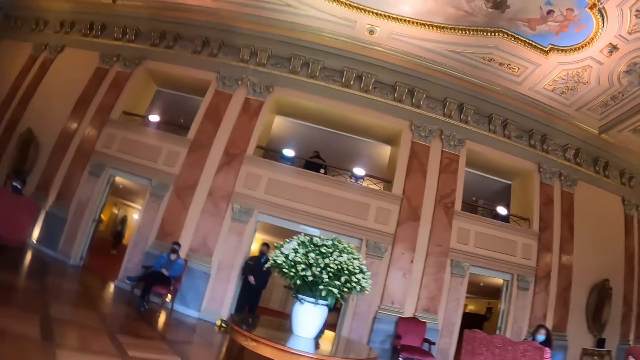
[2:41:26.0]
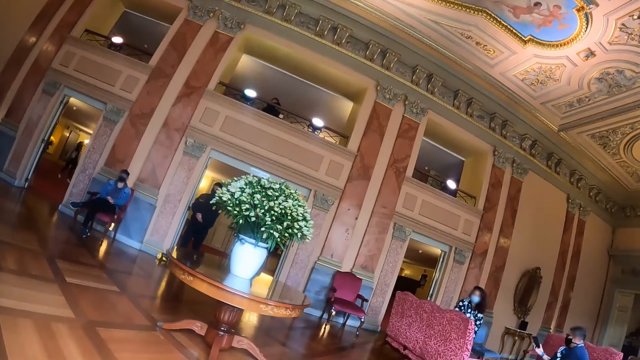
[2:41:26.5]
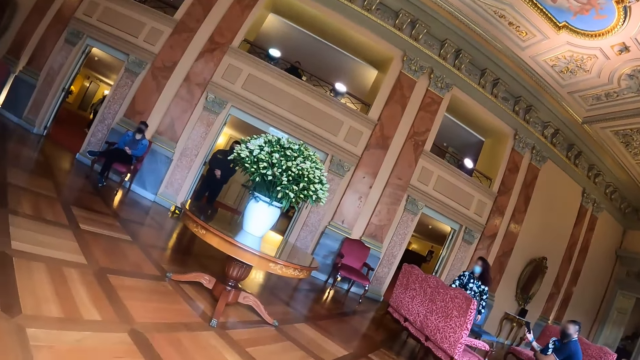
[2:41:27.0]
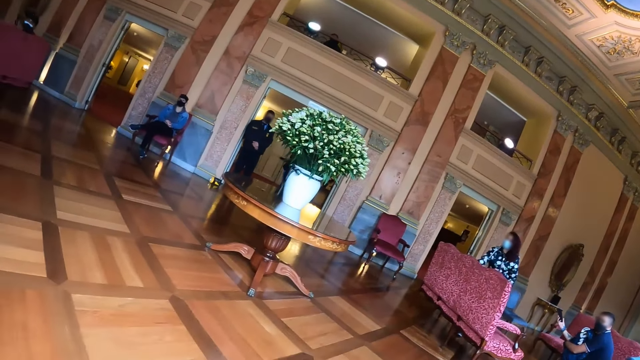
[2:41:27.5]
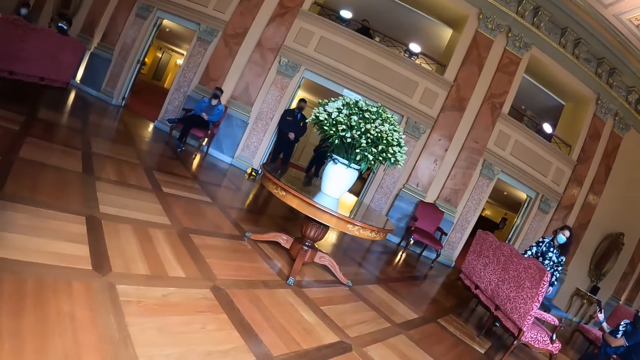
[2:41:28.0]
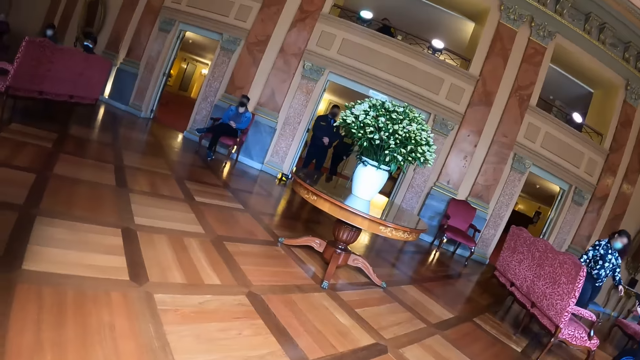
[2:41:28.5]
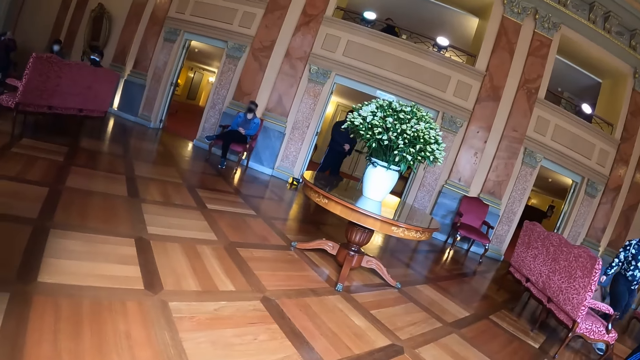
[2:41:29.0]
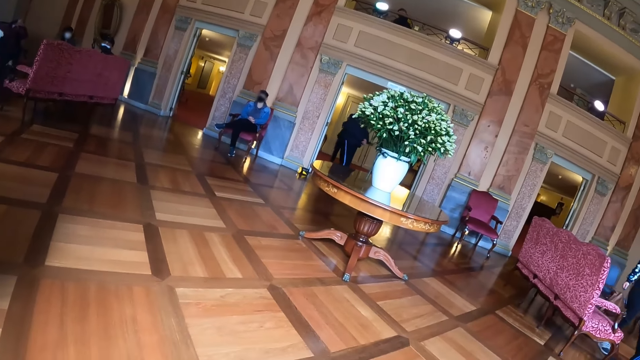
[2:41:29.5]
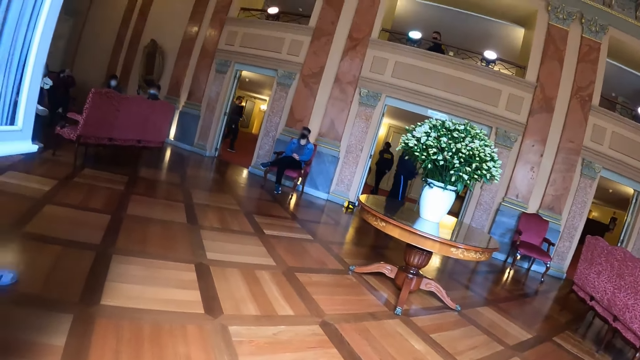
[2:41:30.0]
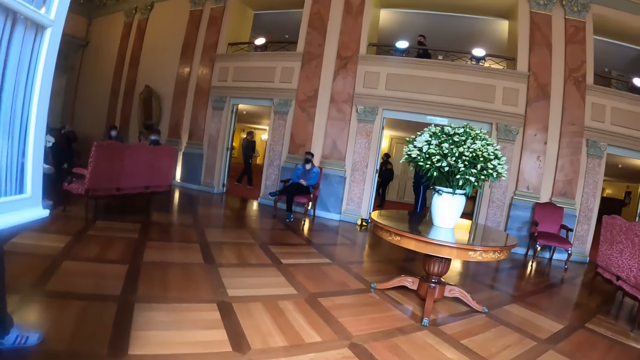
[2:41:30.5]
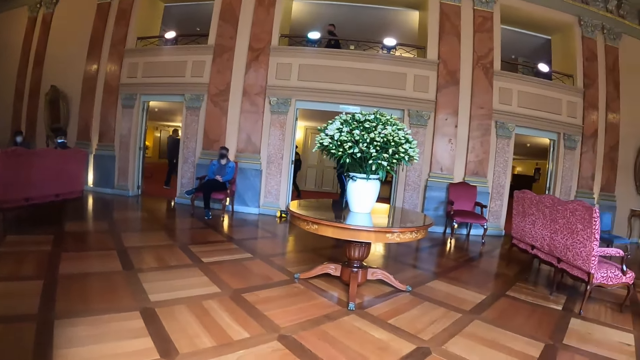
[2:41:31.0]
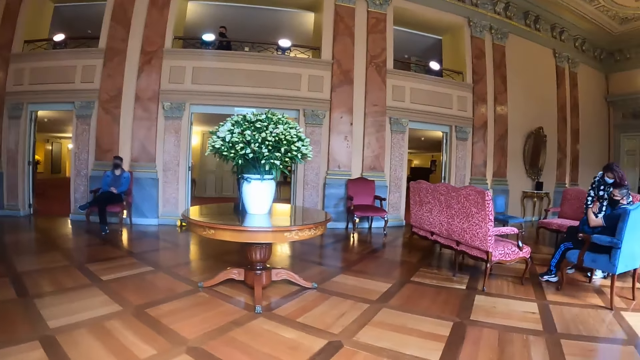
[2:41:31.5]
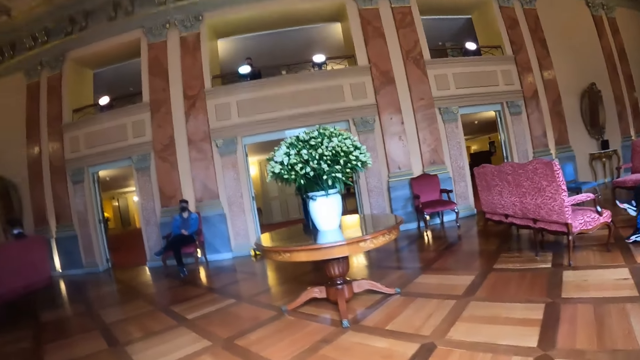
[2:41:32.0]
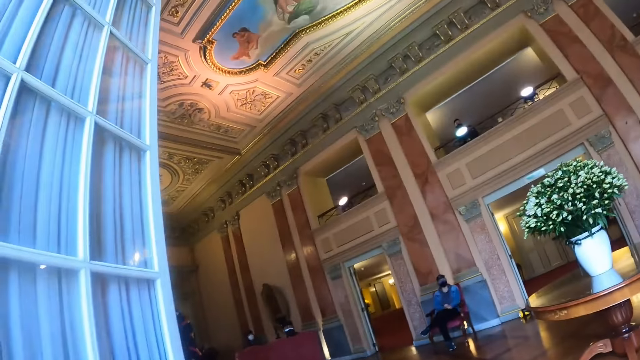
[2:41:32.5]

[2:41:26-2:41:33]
The camera wearer looks around.

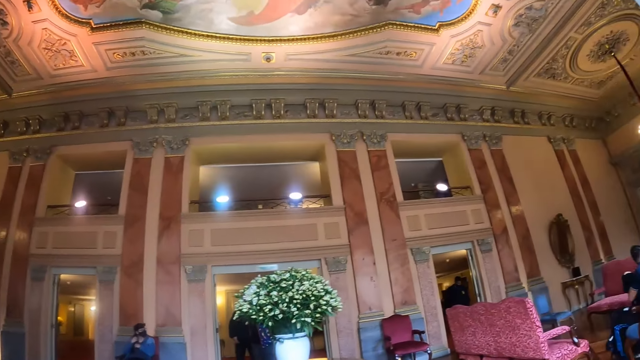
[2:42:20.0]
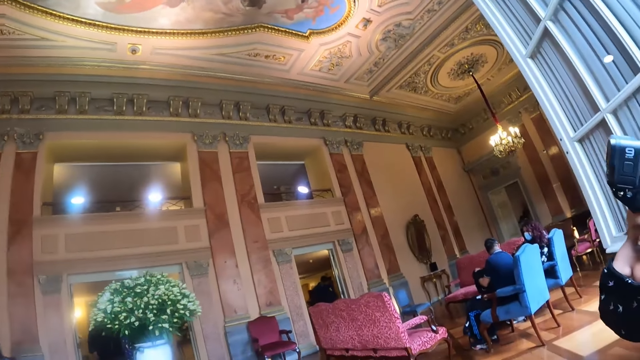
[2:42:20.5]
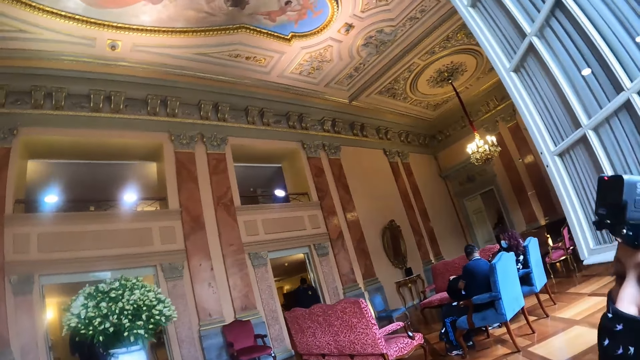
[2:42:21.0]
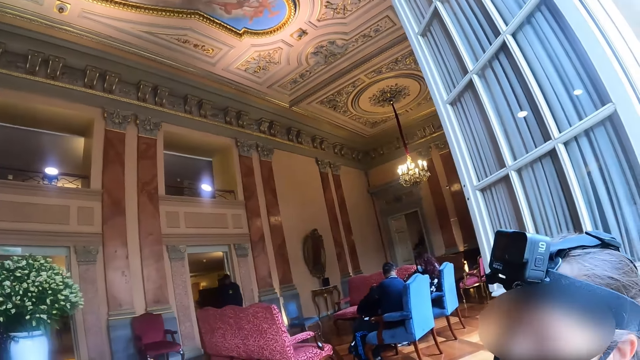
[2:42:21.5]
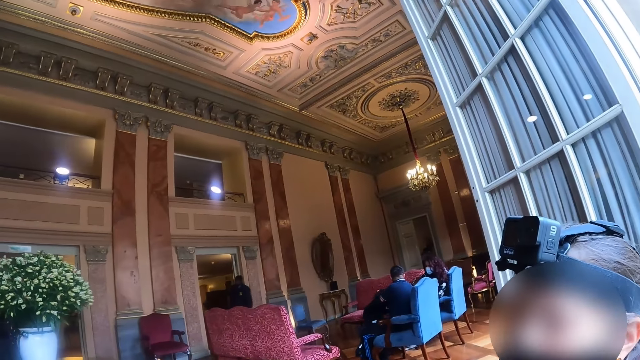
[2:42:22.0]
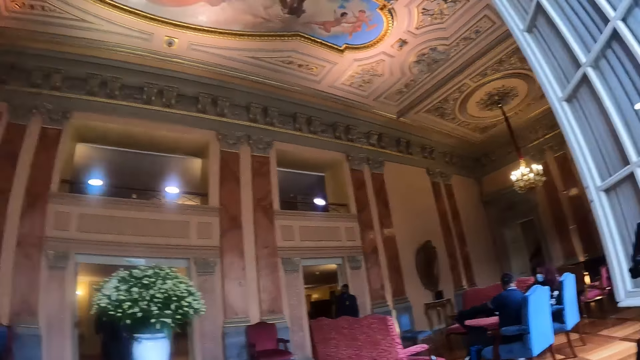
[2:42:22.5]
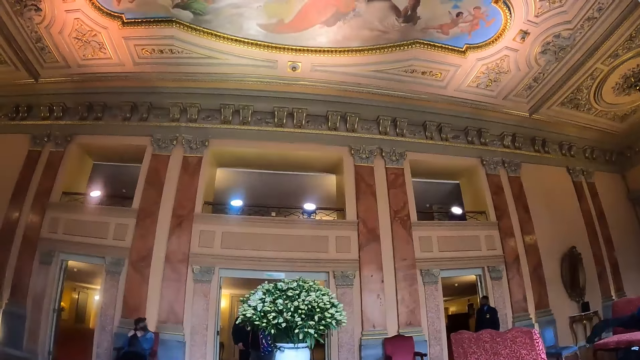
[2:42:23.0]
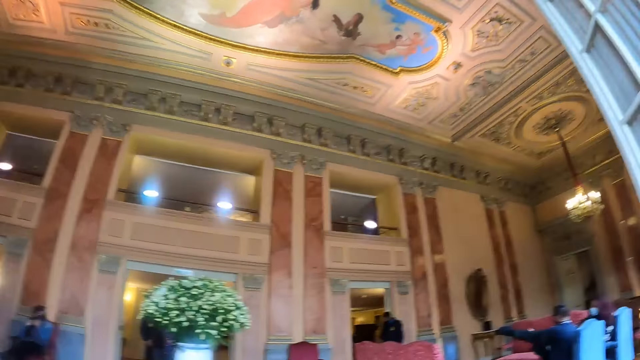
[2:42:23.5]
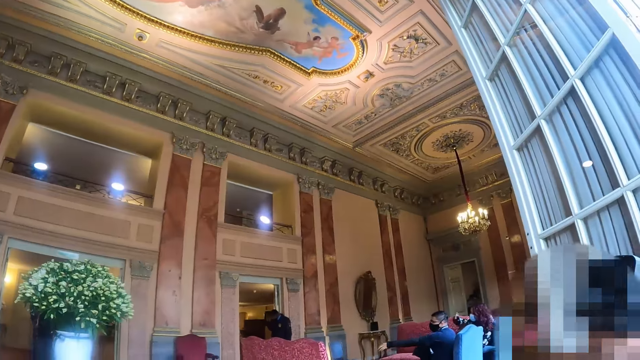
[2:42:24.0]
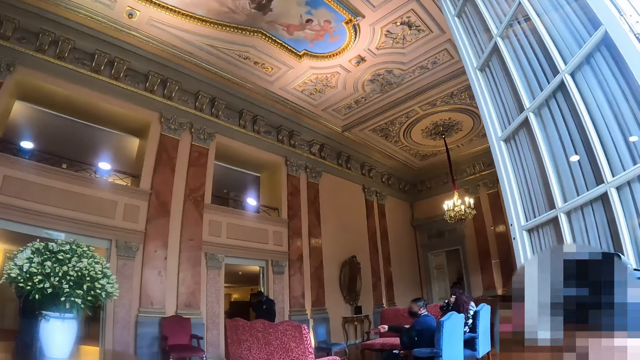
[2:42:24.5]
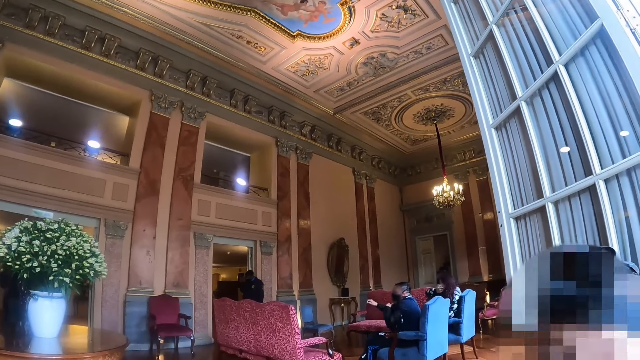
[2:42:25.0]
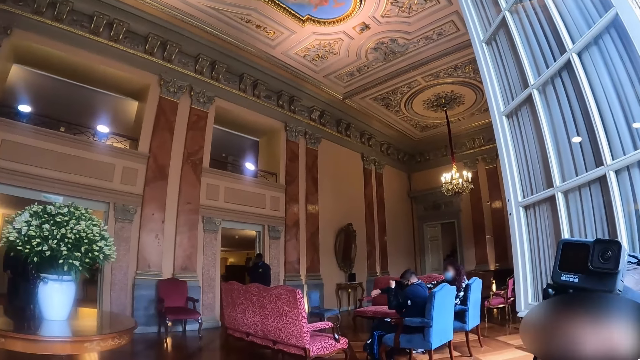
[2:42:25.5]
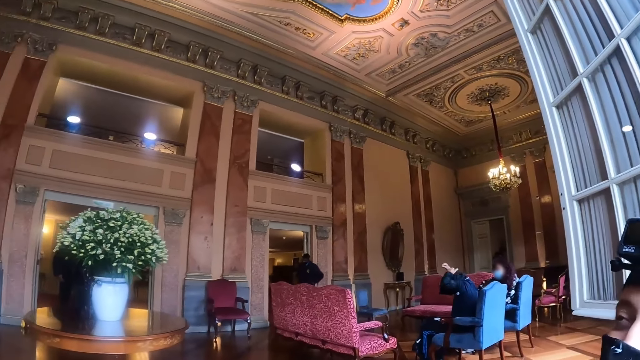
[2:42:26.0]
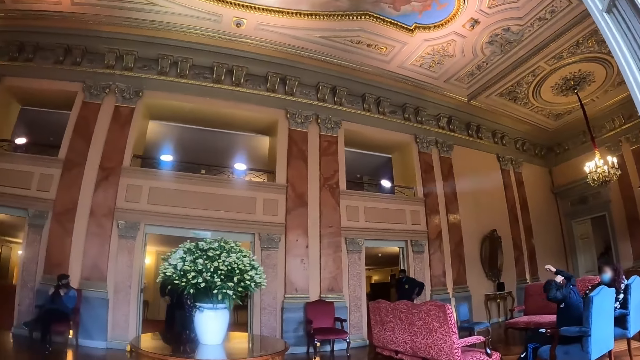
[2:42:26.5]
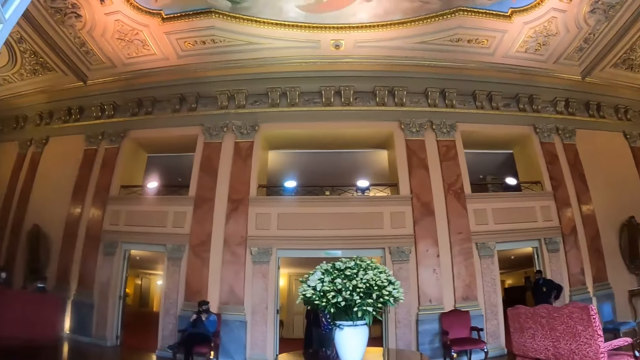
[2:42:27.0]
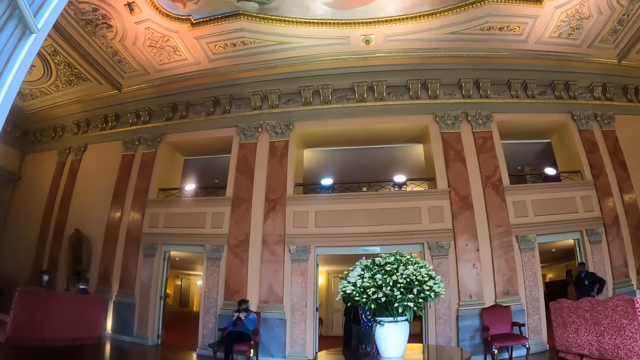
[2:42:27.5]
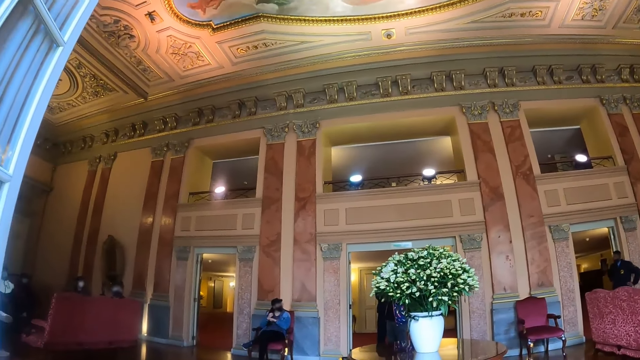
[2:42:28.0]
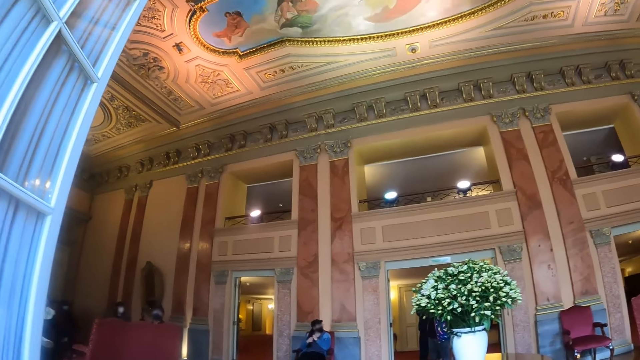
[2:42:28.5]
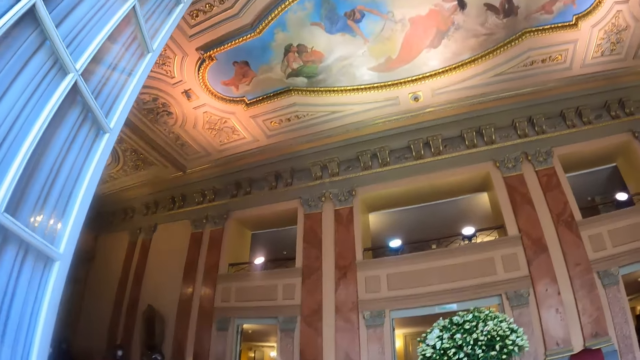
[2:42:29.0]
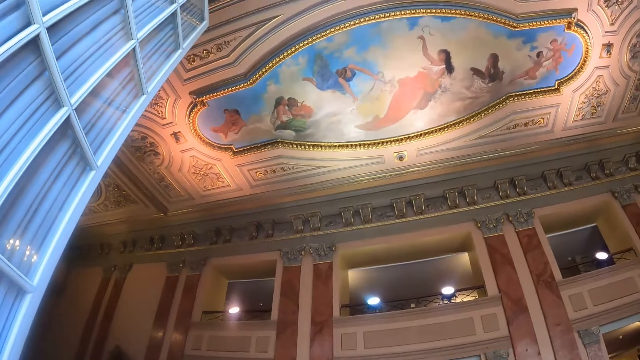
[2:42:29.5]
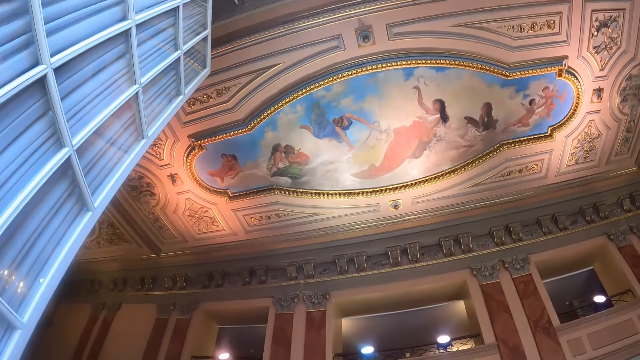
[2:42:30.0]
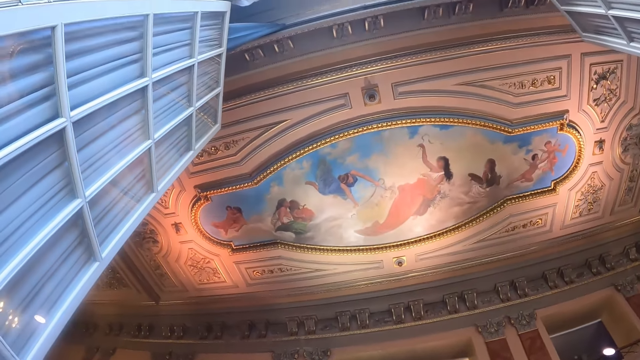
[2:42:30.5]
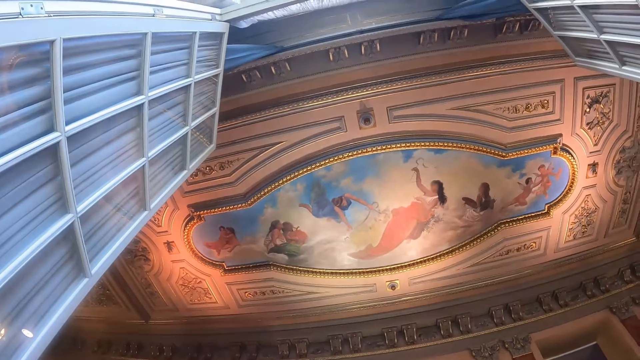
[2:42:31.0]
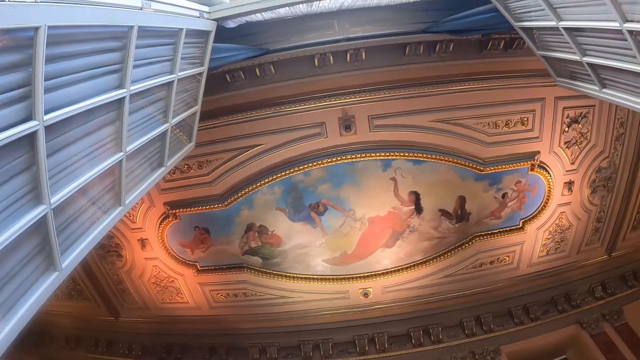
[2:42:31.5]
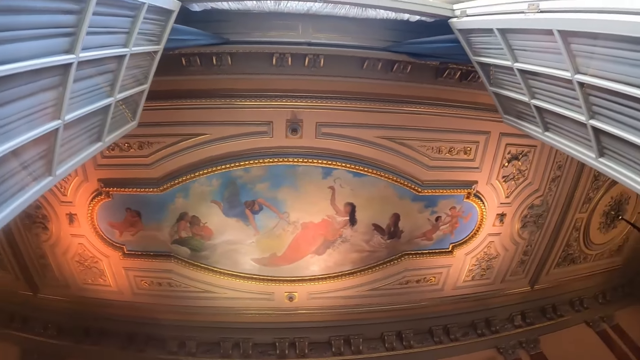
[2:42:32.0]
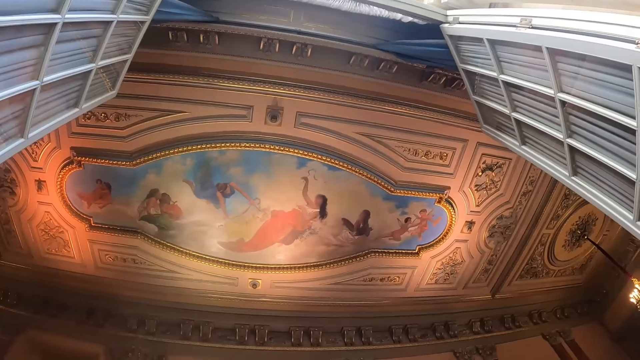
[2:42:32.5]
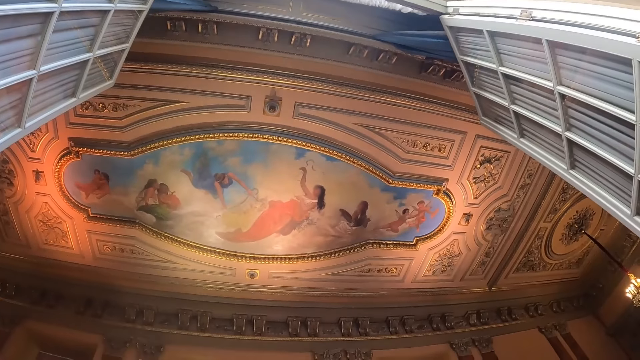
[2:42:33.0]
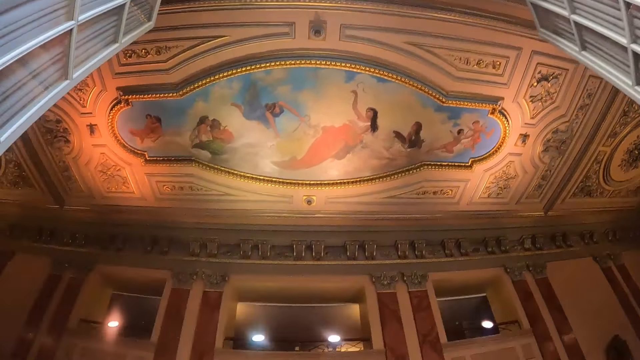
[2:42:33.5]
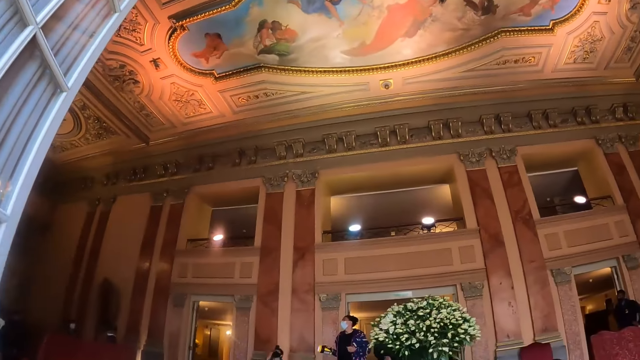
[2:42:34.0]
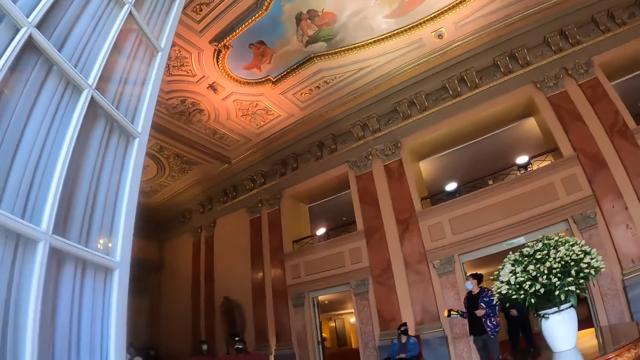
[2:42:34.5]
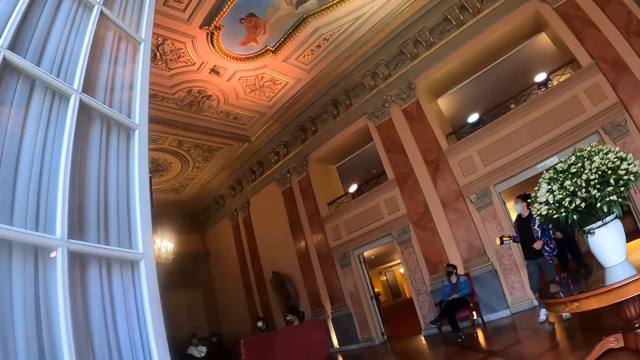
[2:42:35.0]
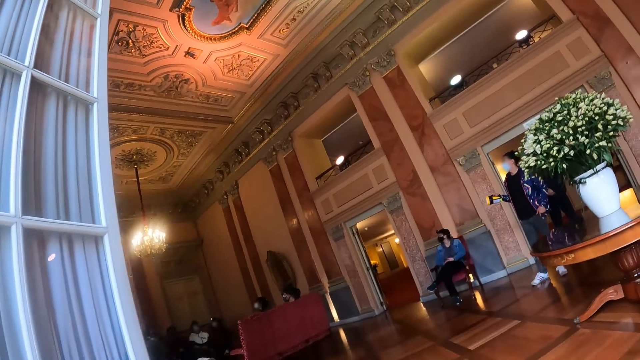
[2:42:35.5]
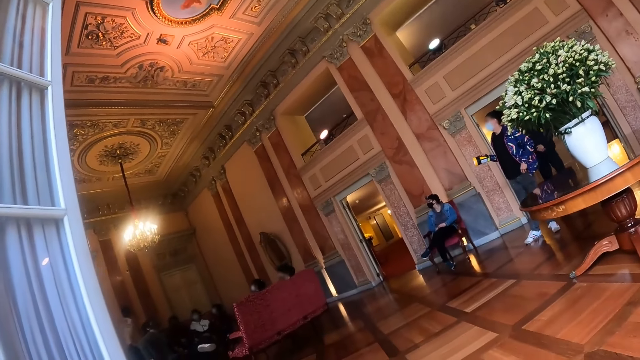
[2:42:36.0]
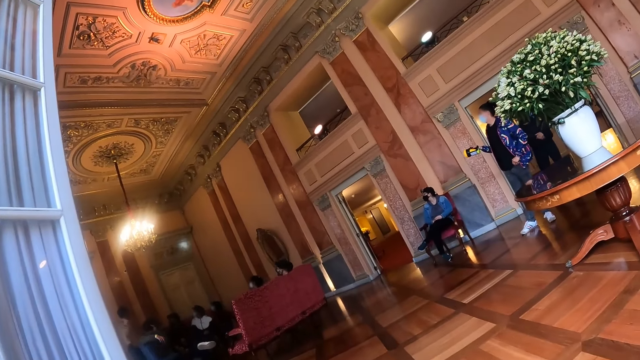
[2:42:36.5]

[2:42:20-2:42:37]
The camera wearer talks to a person. They look around the room. They look at the roof top.
